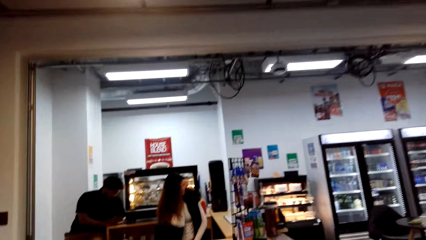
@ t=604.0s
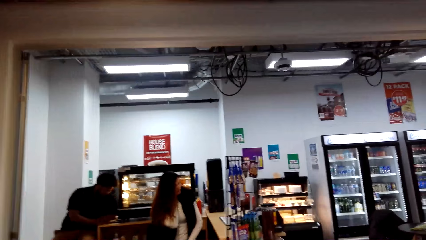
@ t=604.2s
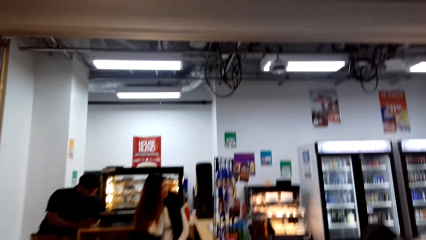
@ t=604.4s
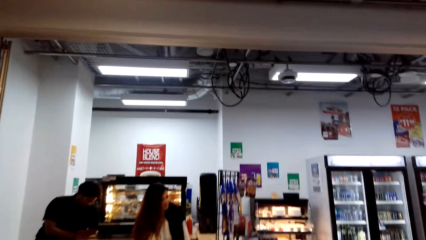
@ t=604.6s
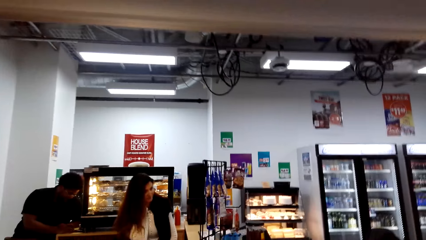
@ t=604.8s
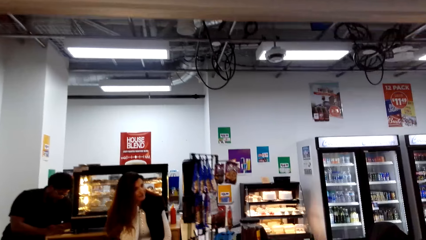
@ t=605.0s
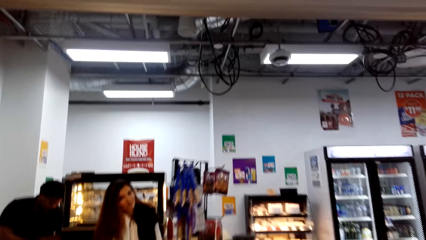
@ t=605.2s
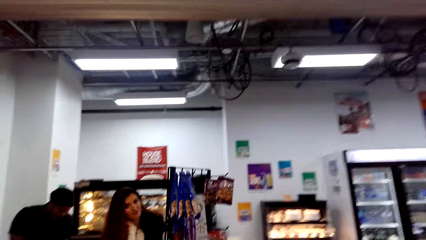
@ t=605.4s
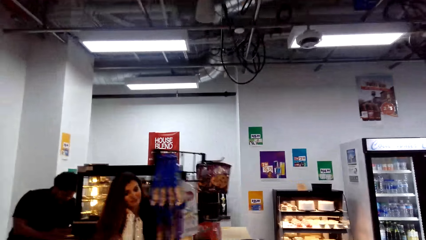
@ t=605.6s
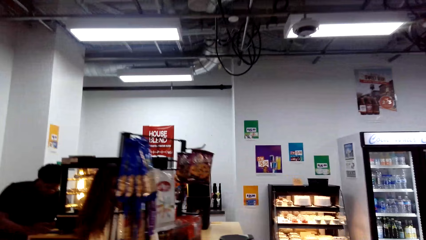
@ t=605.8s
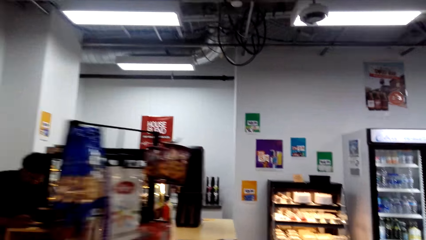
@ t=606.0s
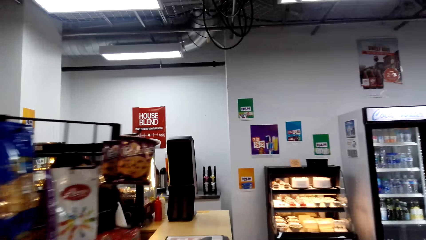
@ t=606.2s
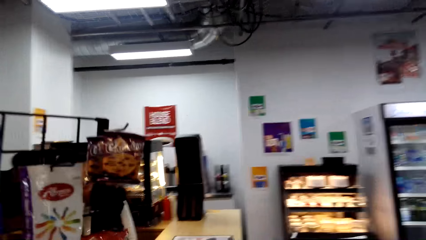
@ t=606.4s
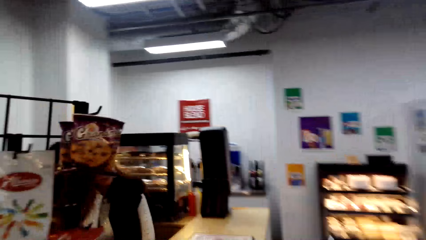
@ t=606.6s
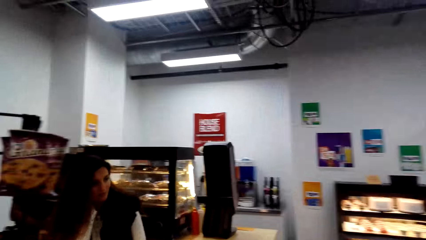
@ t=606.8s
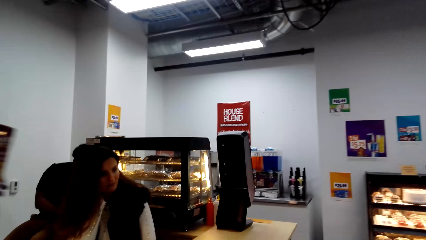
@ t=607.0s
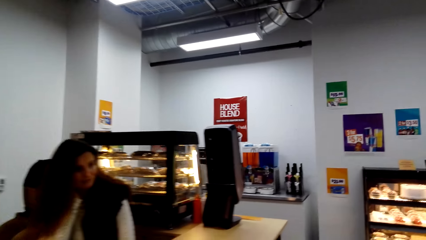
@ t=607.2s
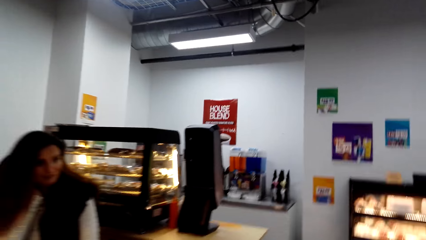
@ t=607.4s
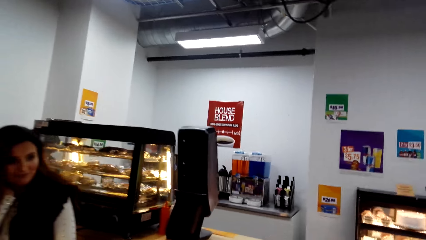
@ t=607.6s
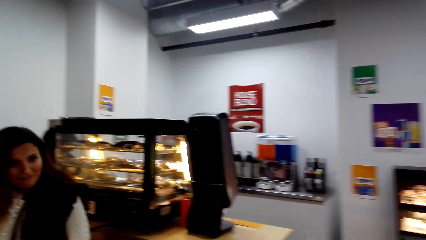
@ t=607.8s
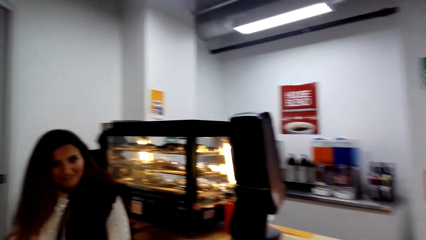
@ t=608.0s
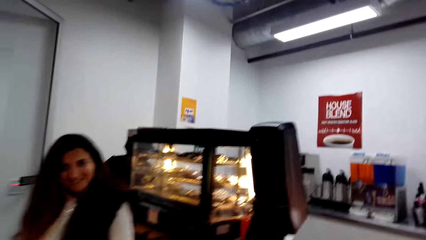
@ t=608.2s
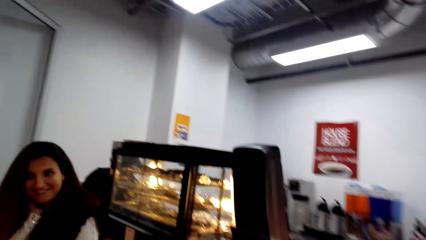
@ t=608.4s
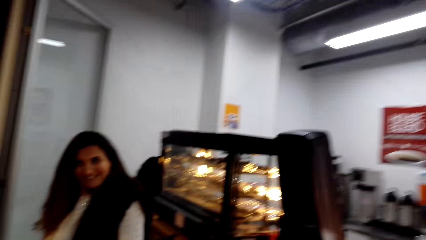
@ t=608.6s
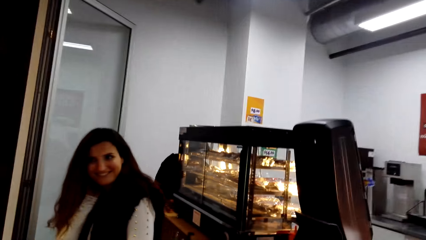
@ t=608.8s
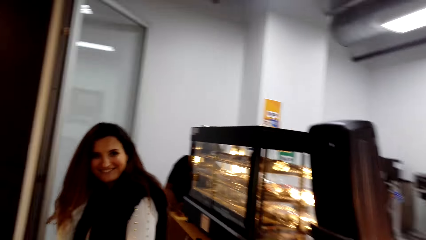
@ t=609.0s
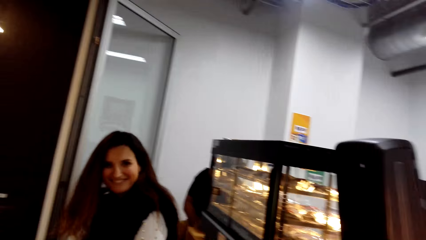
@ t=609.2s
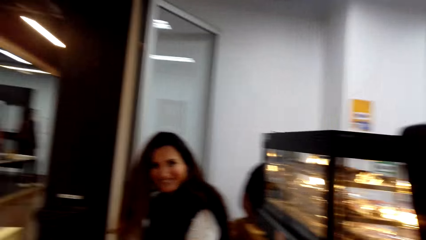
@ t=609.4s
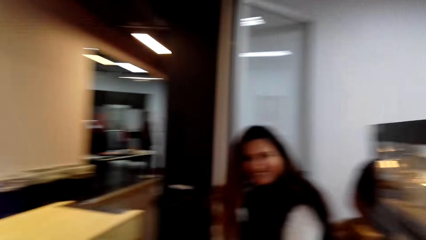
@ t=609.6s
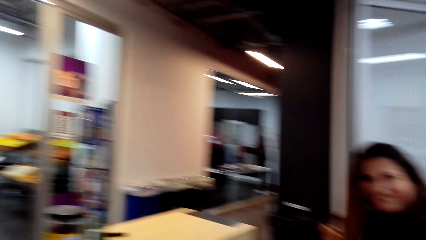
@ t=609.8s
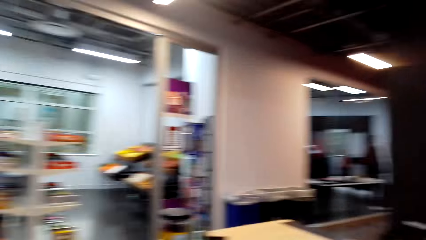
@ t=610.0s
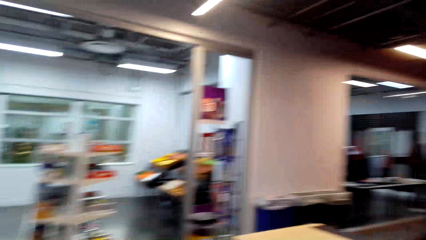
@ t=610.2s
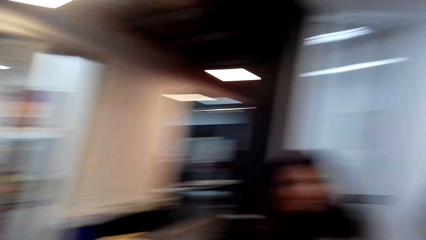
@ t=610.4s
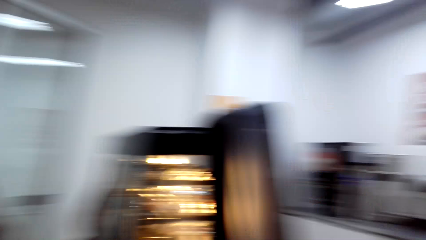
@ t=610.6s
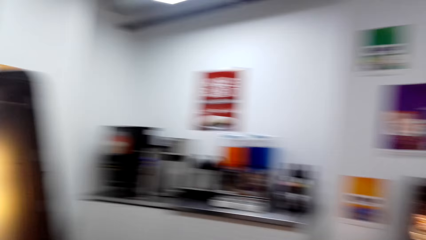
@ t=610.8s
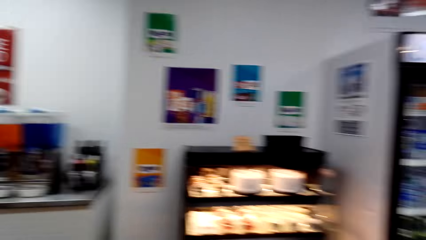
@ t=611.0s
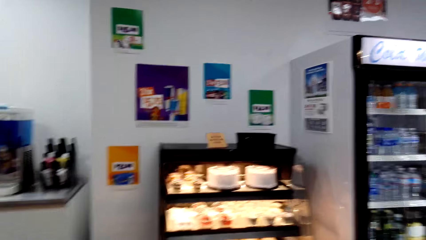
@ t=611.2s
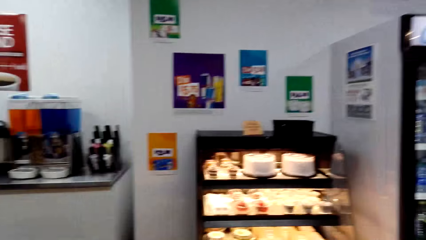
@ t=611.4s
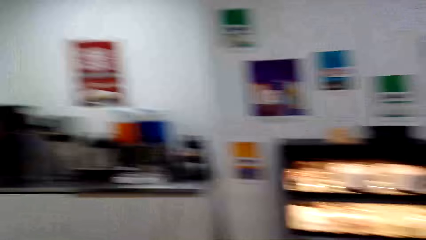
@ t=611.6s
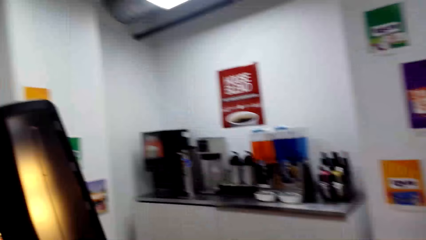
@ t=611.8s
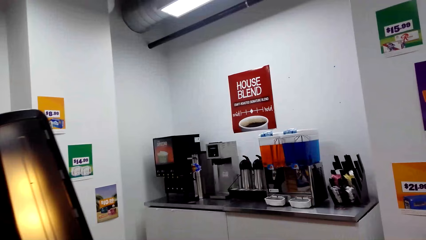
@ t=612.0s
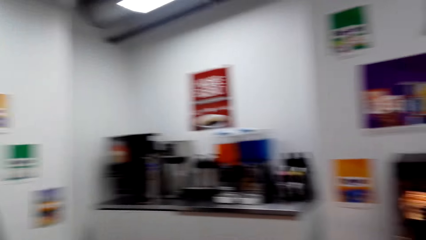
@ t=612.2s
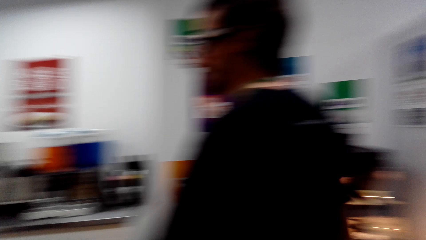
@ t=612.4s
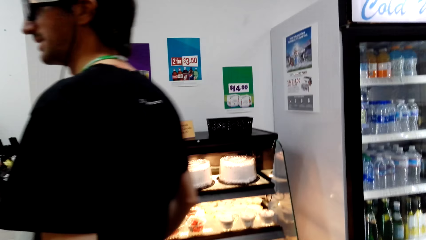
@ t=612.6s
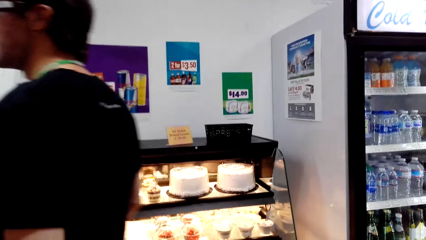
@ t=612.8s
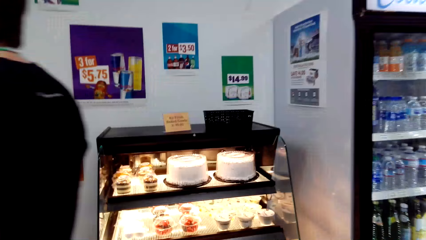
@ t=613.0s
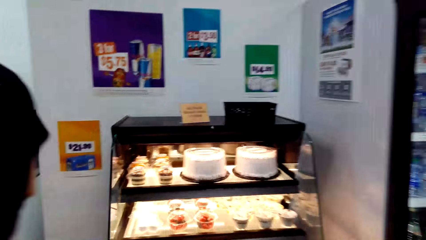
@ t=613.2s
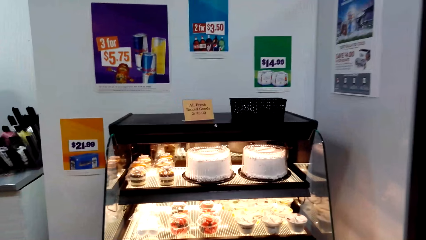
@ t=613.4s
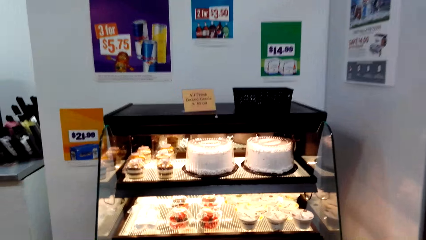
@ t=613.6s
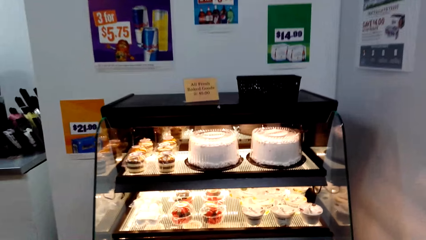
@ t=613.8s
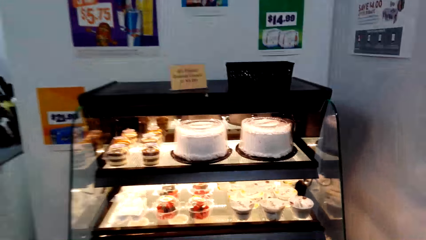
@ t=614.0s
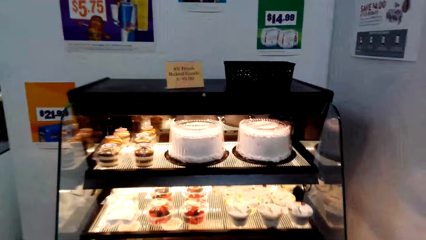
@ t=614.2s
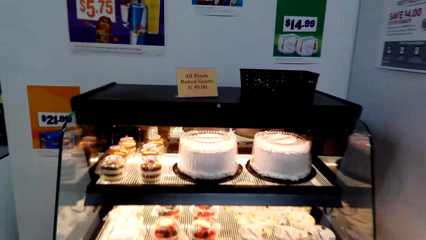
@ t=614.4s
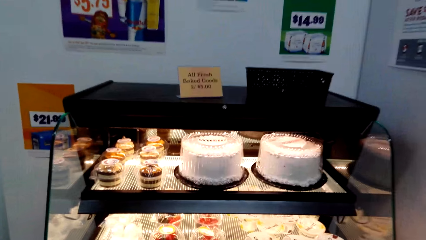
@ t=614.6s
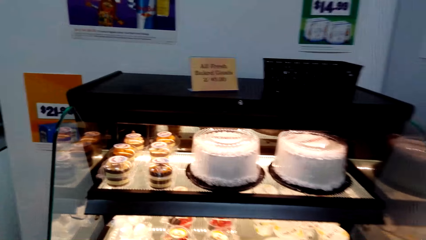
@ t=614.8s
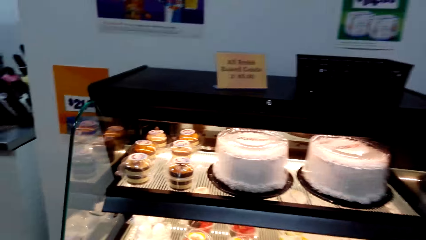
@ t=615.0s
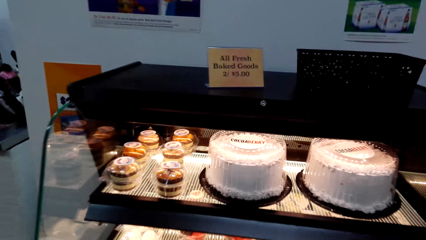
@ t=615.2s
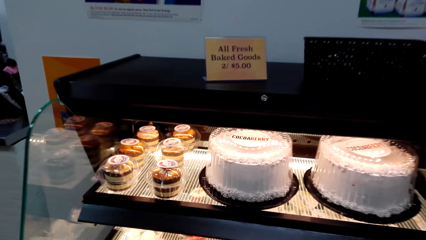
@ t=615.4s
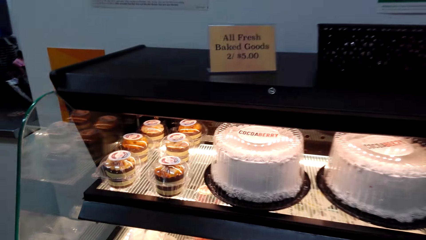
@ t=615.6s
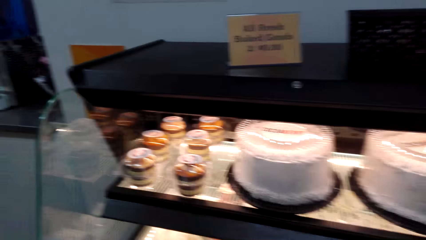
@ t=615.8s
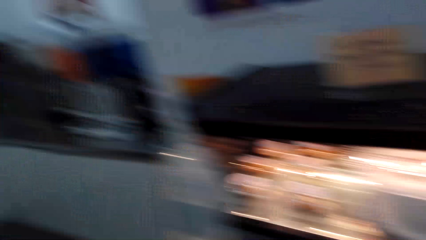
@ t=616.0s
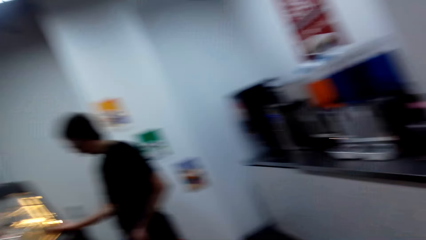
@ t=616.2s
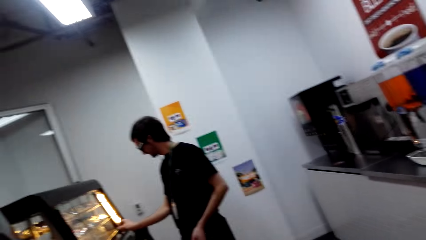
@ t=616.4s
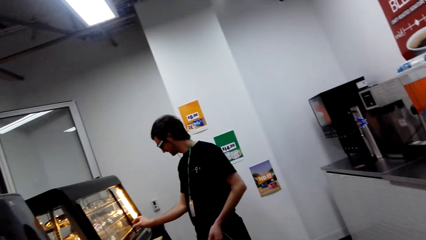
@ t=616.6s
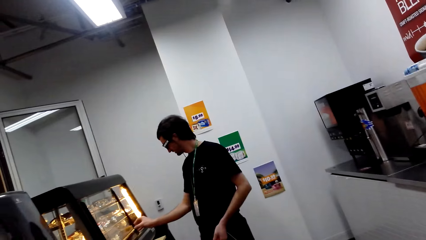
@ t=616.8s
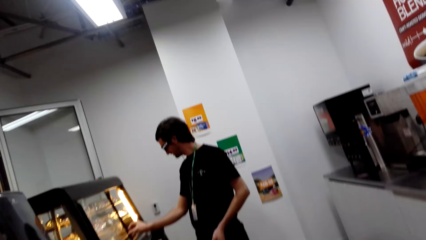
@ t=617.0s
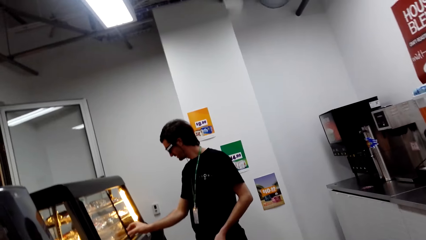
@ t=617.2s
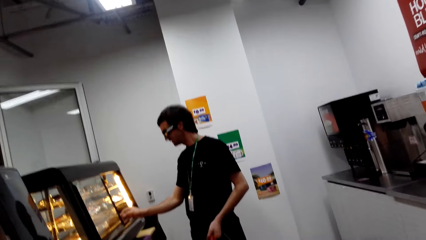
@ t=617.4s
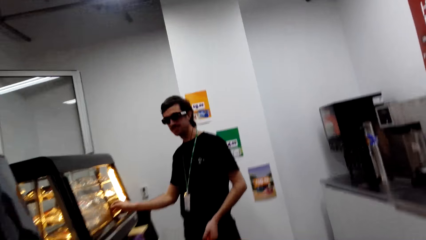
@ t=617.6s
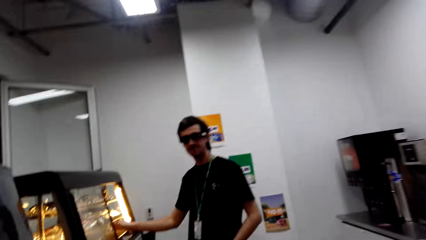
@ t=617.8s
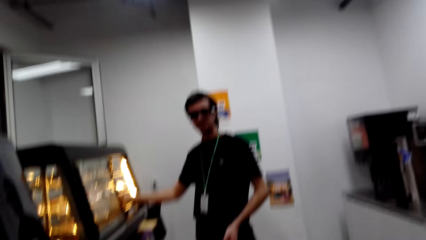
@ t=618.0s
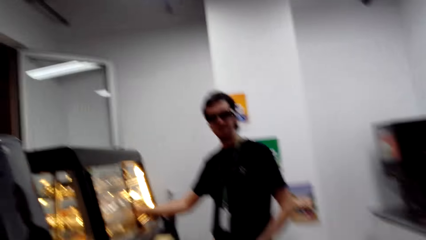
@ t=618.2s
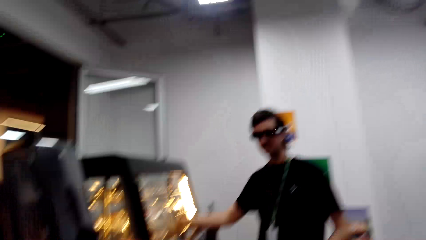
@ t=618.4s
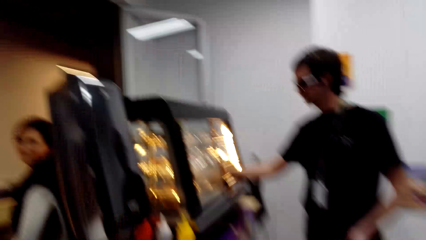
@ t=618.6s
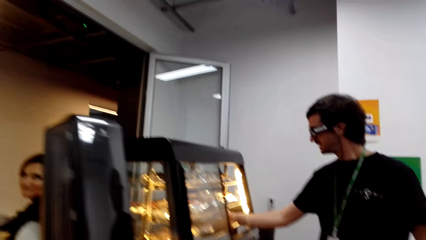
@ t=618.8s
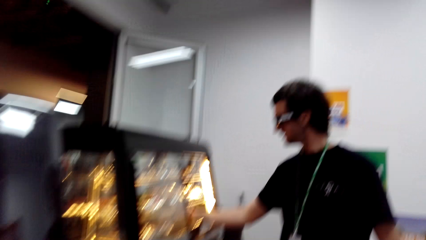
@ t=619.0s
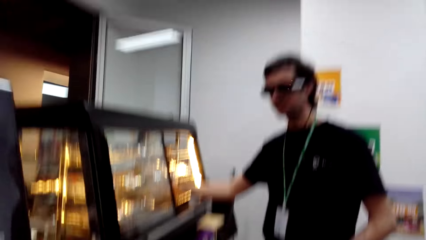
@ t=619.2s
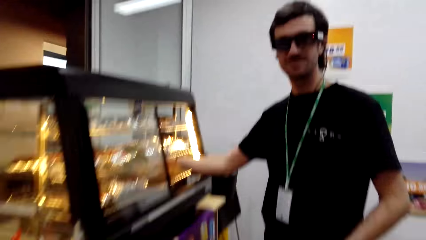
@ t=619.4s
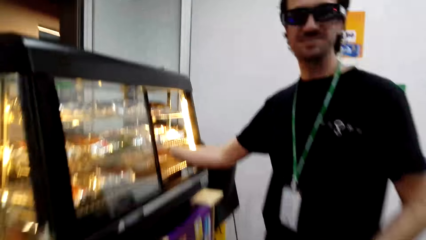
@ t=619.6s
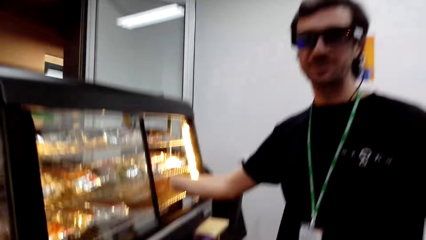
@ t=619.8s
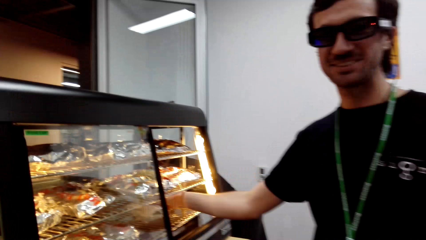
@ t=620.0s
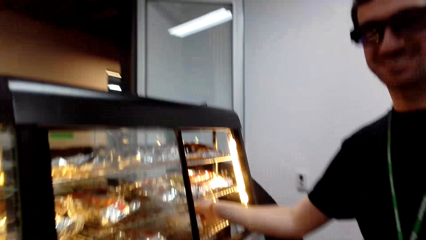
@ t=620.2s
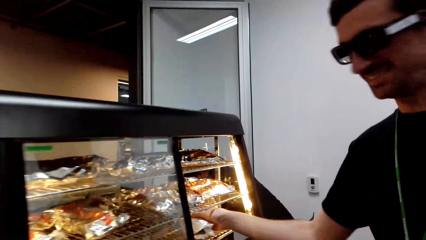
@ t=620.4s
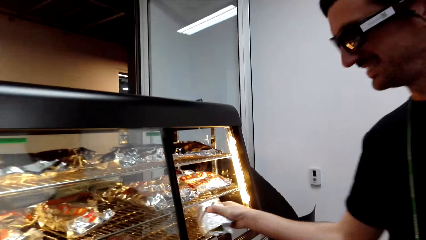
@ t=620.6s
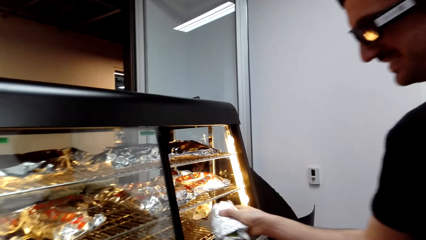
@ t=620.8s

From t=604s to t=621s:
The camera wearer converses with the cashier. They look around. They walk around. A man walks around. The camera wearer looks at the displayed cakes. The man stares at the ornaments. The camera wearer looks around. They look at the man. The man opens the food warmer. He looks around.
